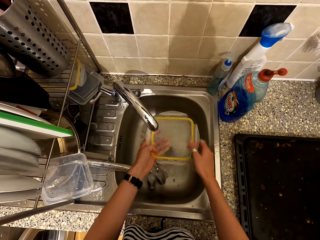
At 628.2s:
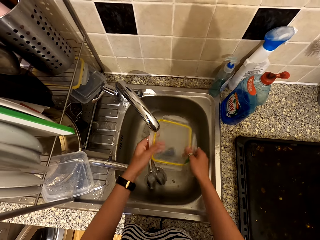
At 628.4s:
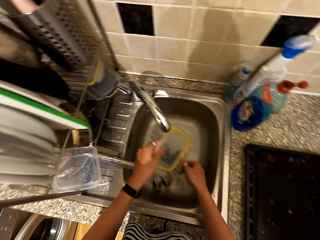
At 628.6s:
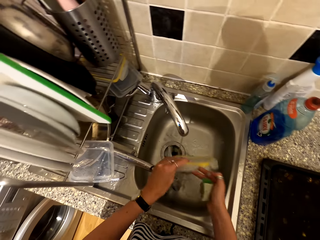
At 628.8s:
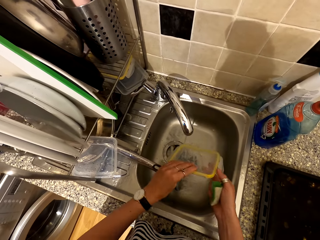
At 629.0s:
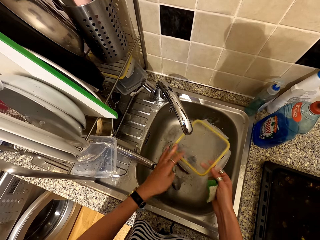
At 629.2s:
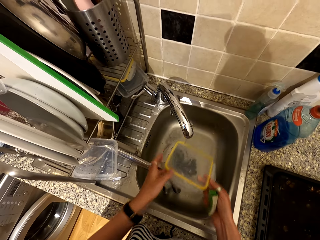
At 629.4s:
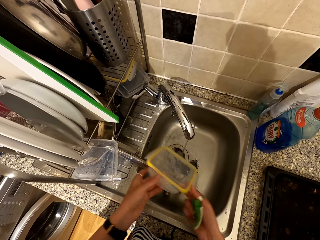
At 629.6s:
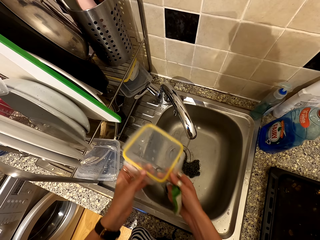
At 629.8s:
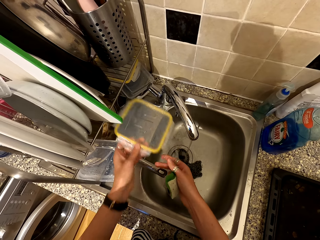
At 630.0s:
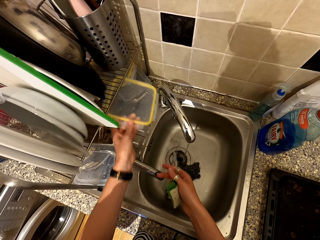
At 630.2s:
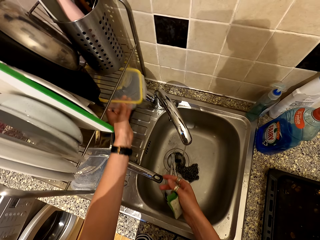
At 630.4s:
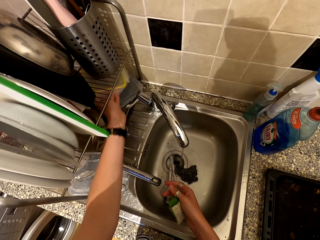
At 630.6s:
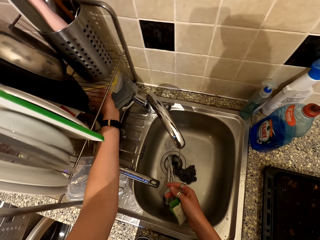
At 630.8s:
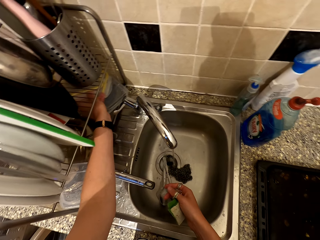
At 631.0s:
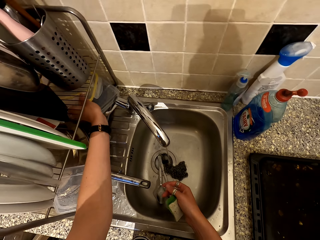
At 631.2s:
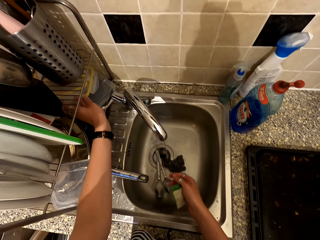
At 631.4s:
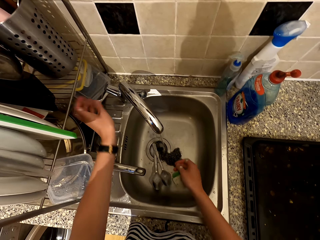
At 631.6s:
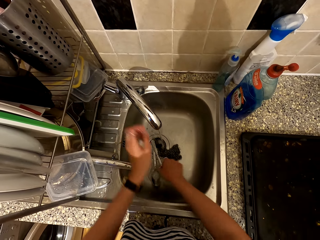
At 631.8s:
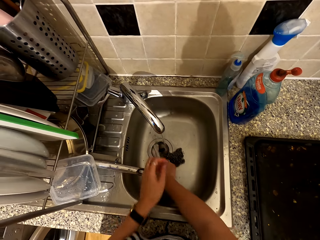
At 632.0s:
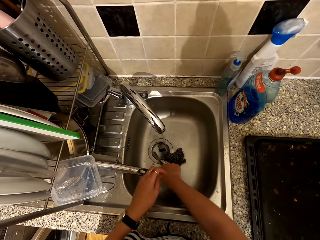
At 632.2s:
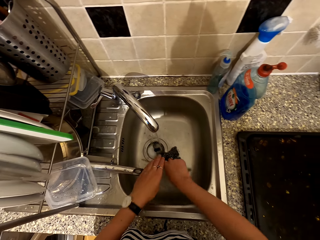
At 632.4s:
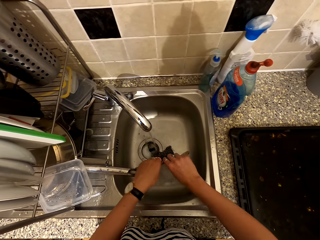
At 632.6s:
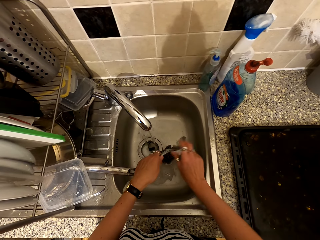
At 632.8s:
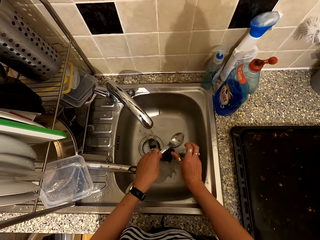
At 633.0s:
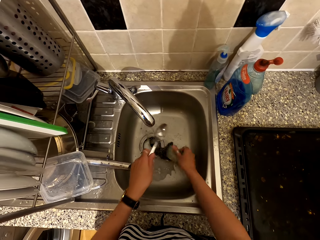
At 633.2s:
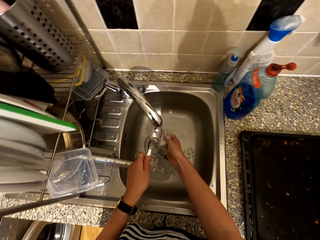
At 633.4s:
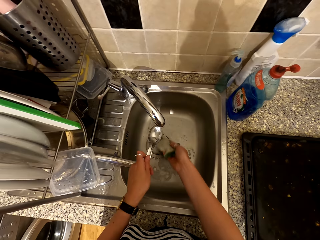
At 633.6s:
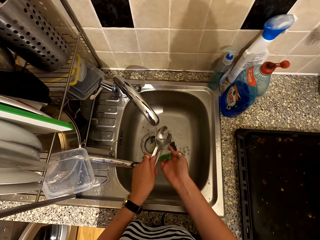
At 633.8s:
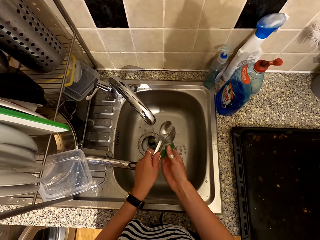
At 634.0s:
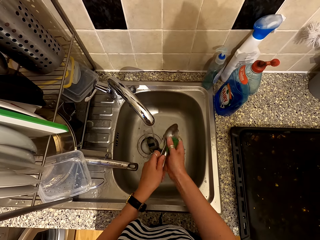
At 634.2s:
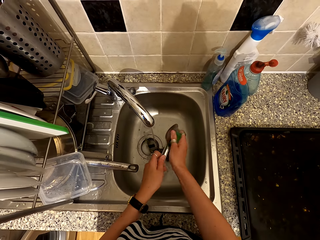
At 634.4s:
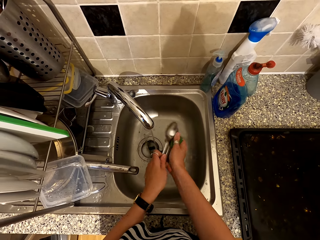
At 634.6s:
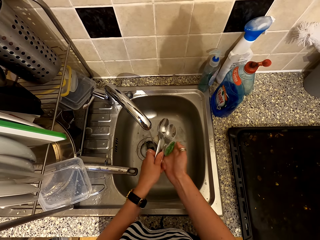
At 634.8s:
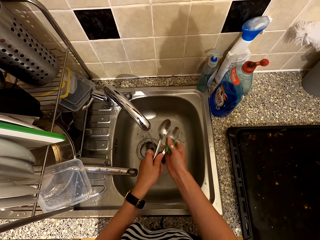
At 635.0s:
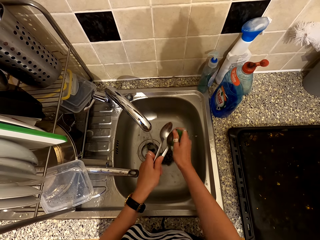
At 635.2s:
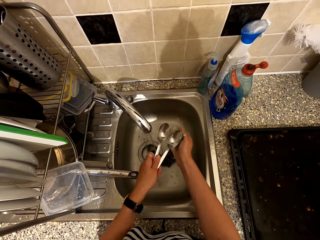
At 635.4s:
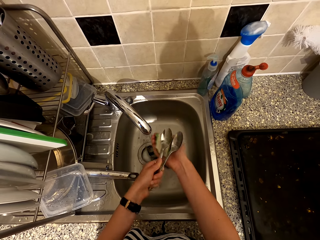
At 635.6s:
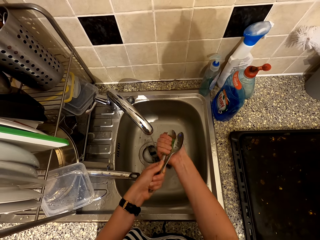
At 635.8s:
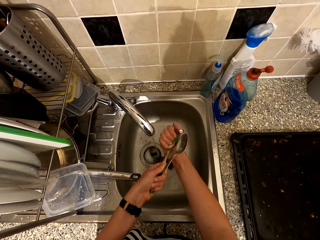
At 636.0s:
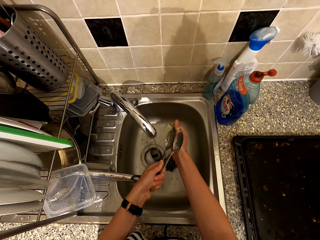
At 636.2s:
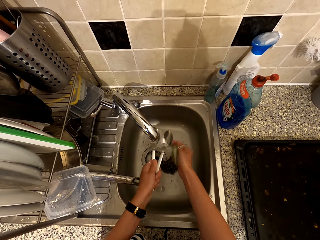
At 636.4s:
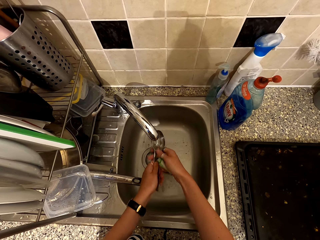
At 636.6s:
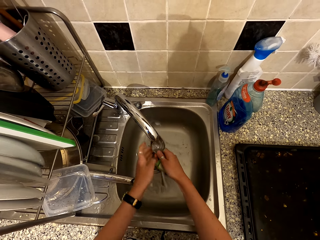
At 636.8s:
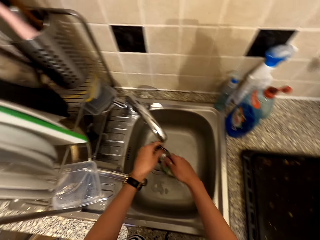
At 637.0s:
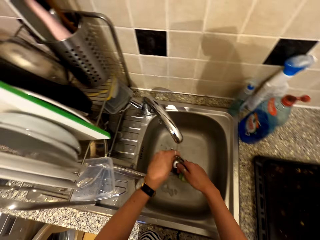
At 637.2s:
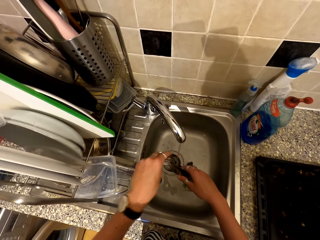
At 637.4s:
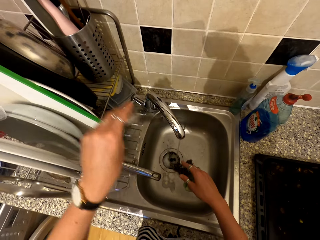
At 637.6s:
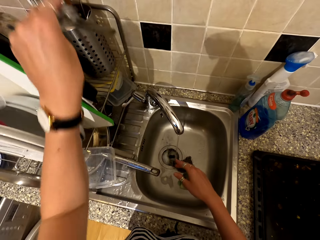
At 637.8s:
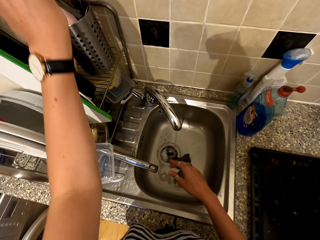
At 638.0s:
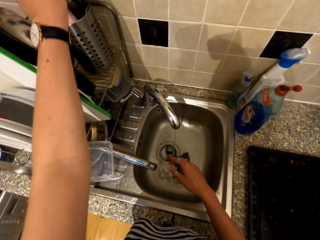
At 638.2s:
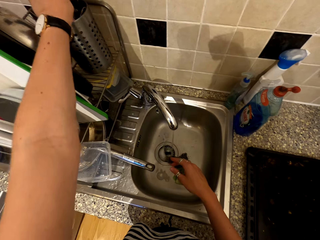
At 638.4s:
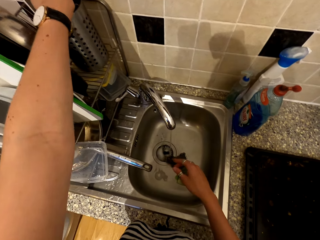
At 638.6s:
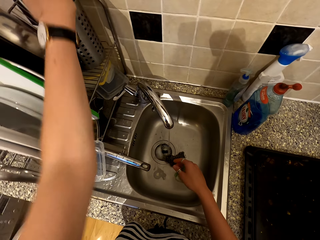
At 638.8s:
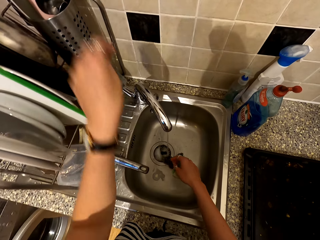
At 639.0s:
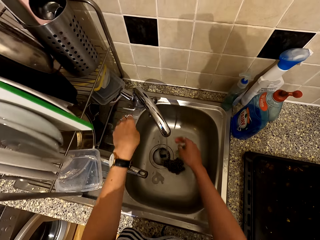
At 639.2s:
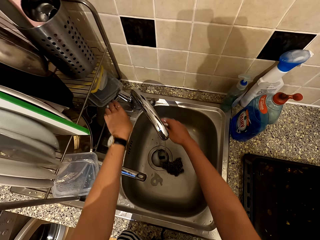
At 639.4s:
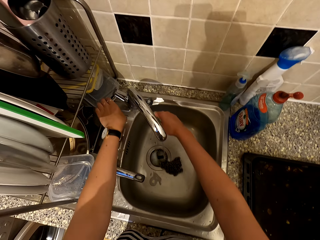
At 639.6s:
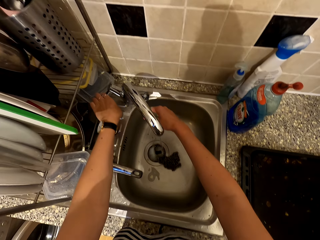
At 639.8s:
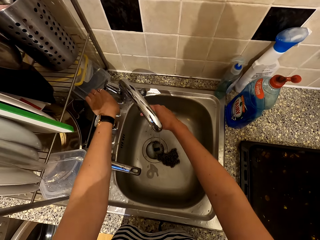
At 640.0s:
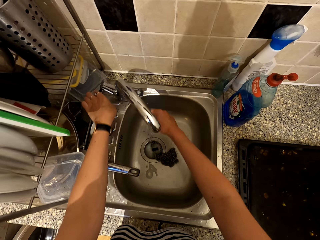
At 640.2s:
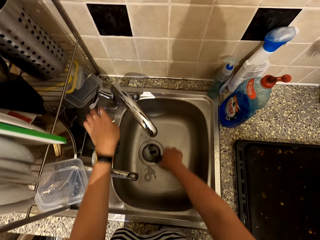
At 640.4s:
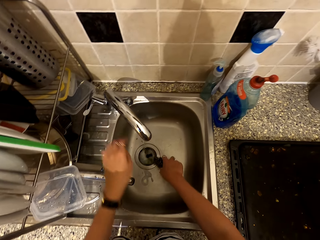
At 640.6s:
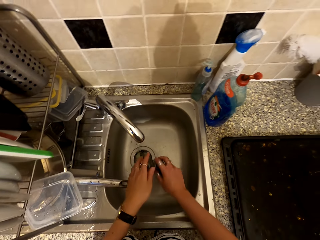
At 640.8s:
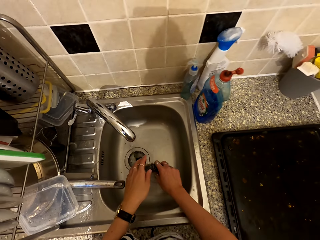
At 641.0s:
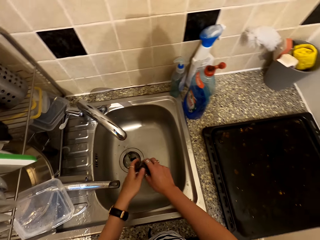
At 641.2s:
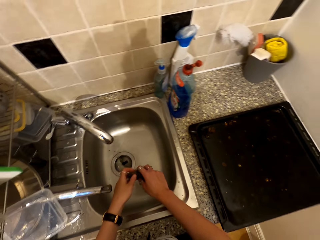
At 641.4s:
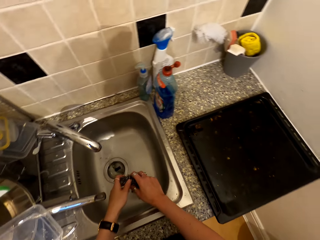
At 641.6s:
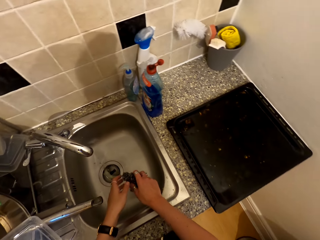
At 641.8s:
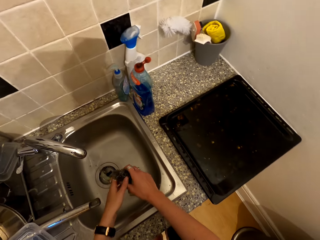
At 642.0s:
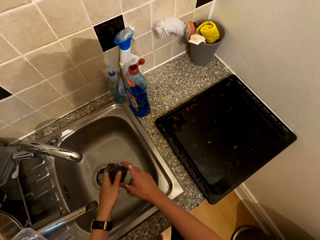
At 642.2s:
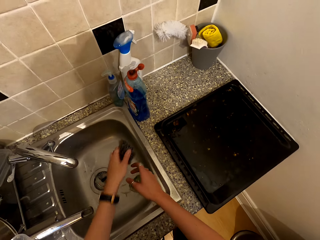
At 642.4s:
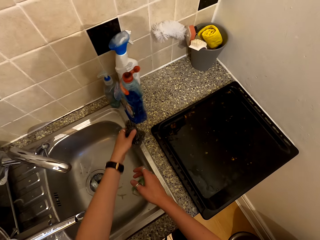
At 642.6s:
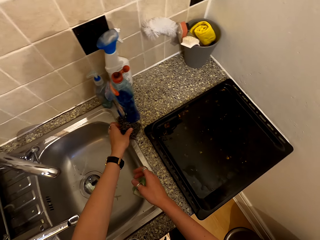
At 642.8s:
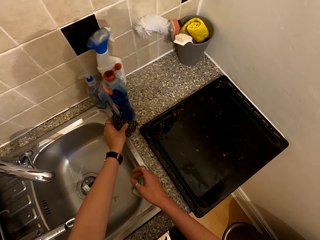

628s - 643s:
The camera wearer rinses the dish in the tap. They place the dish or lid in the utensil rack. They pick a spoon from the sink, wash the spoon with a washing sponge, and place the spoon in the utensil rack. They close the tap or sink. They take a steel wire.

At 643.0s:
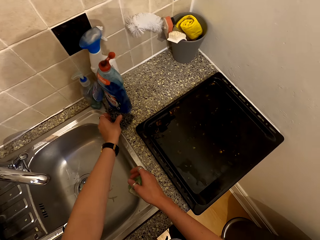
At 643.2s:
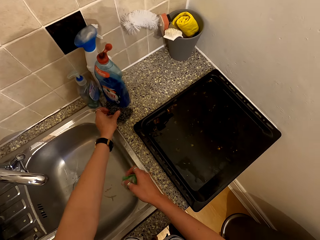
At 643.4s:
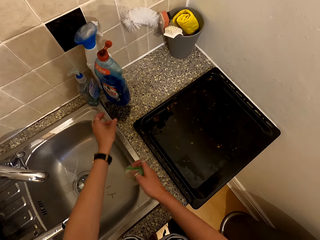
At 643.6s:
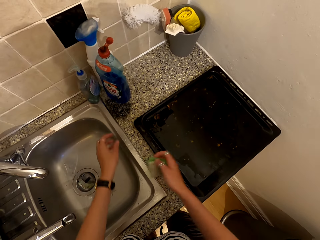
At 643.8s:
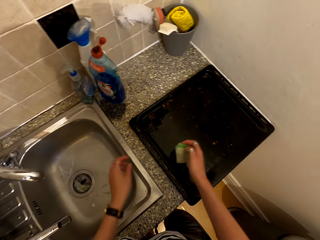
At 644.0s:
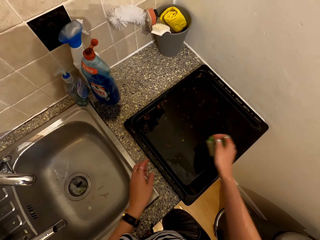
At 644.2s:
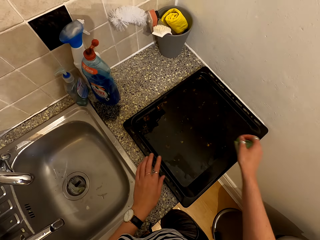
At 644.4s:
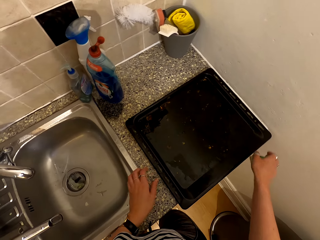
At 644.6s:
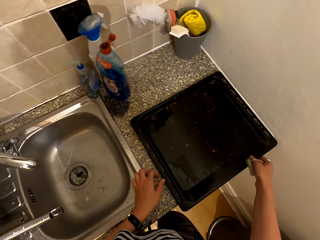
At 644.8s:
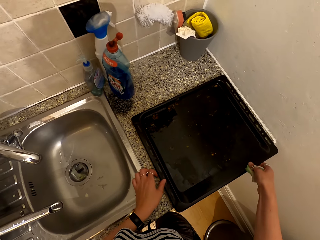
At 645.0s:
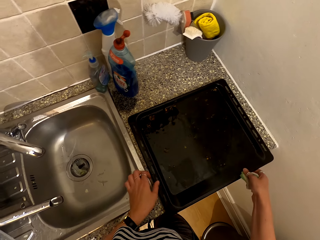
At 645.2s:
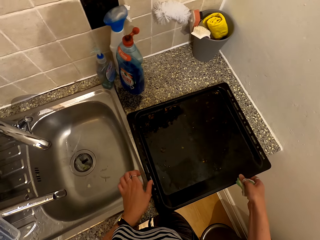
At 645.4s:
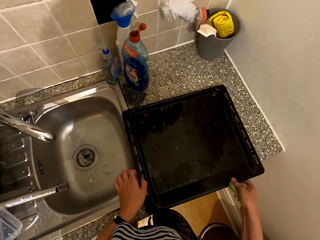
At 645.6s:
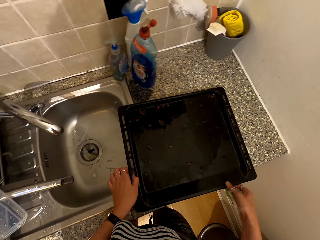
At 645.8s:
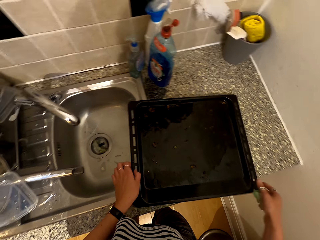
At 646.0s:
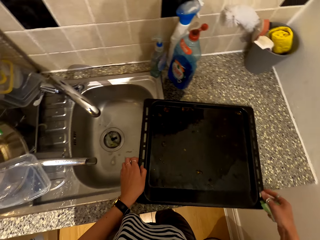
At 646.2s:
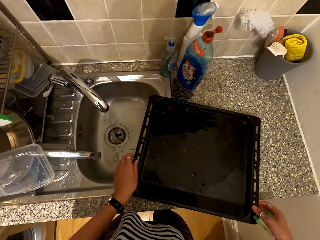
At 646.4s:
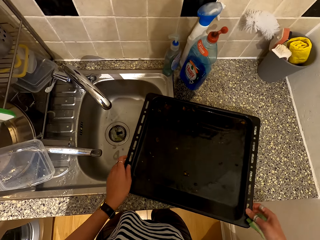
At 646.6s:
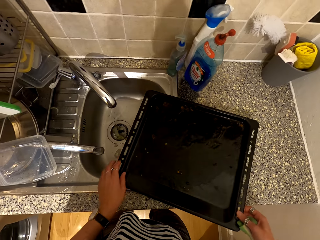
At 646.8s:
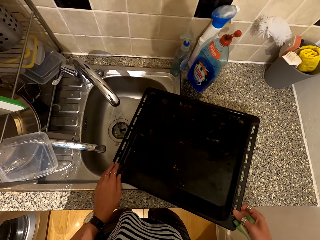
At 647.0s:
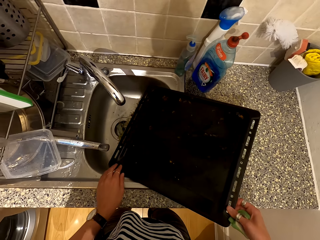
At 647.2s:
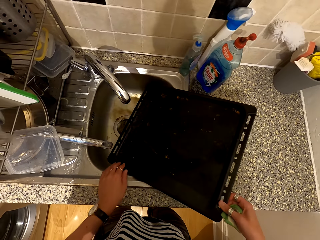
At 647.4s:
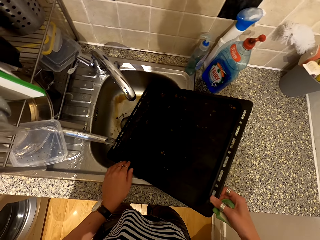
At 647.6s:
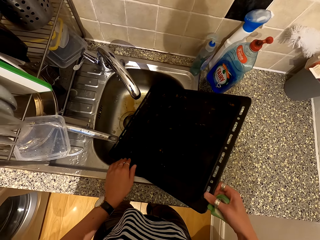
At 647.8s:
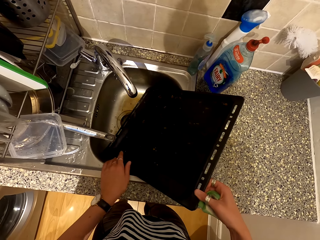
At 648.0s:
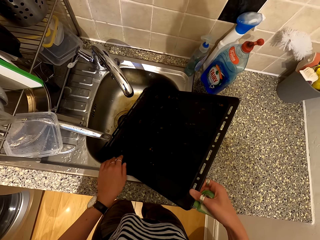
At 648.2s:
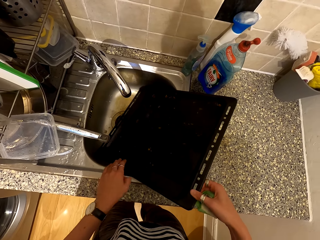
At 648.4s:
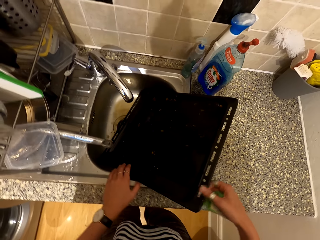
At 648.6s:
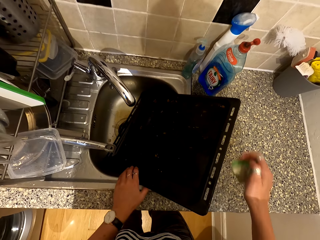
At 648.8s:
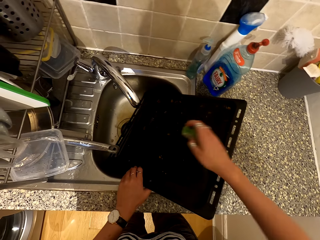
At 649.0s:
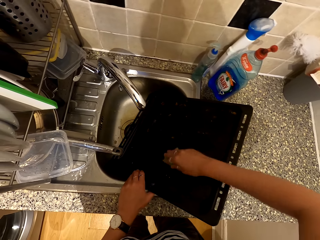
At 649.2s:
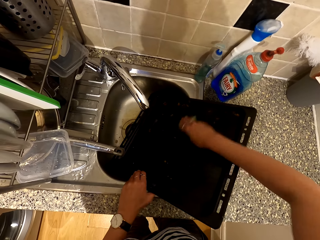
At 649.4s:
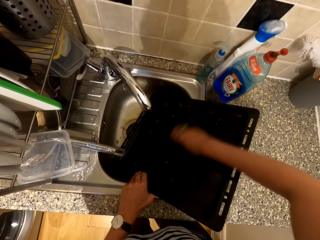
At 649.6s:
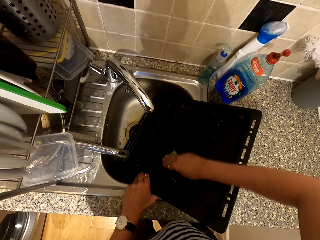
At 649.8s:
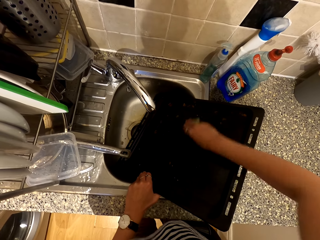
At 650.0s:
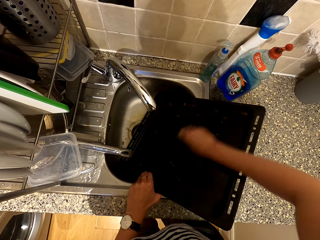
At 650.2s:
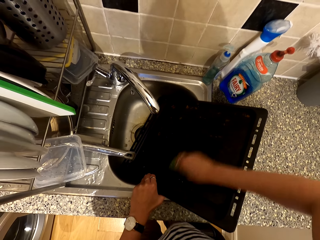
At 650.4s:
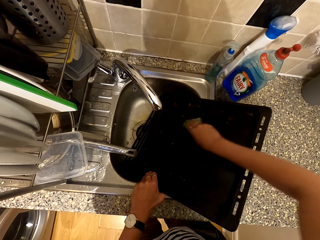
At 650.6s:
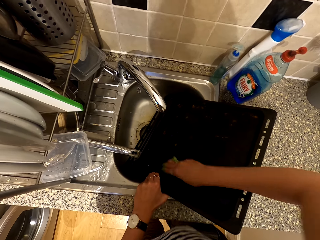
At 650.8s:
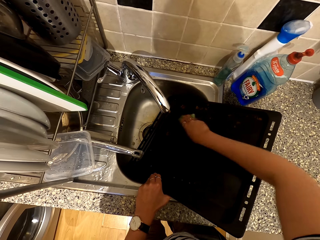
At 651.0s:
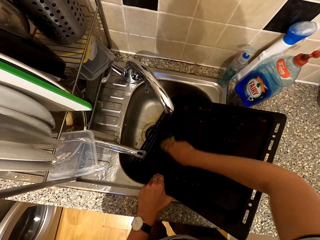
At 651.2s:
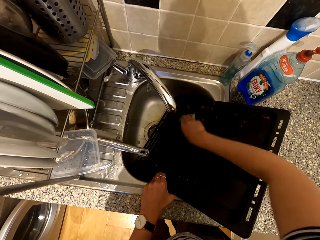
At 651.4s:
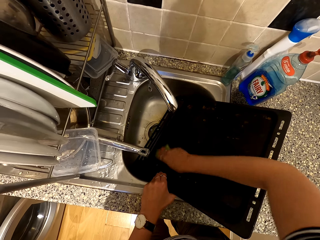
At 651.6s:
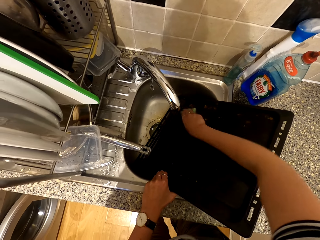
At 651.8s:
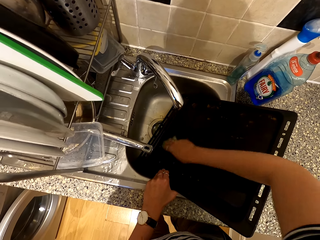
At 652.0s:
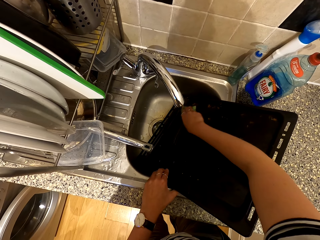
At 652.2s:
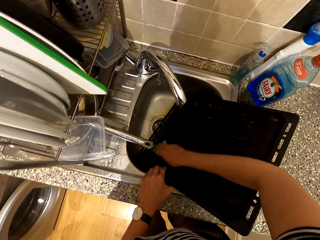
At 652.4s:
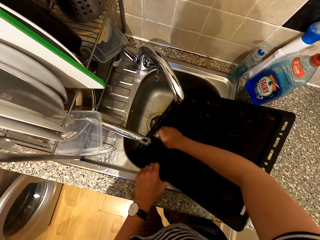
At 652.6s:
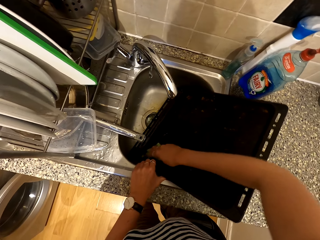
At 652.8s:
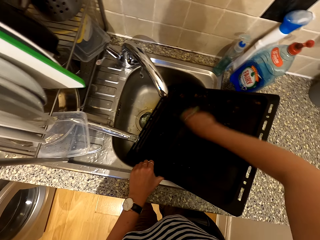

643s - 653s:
The camera wearer places the washing sponge on the counter top. They move the liquid soap on the counter top. They take a tray. They move the tray in the counter top. They pour water in the sink from the tray. They wash the tray with the washing sponge.
